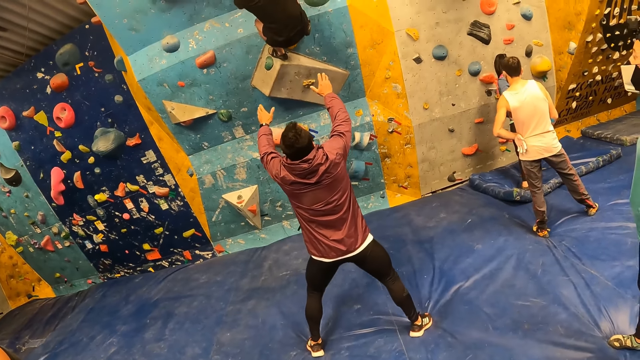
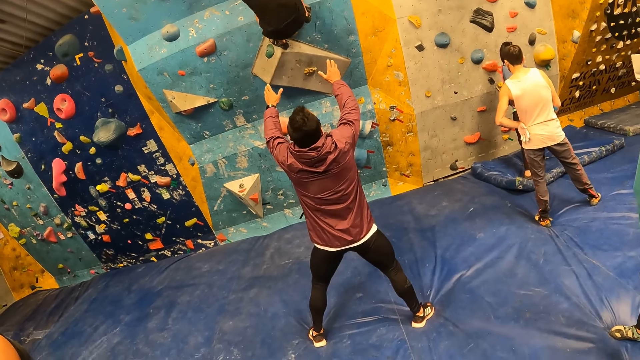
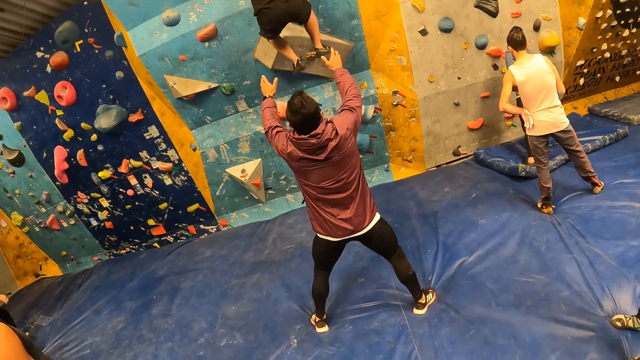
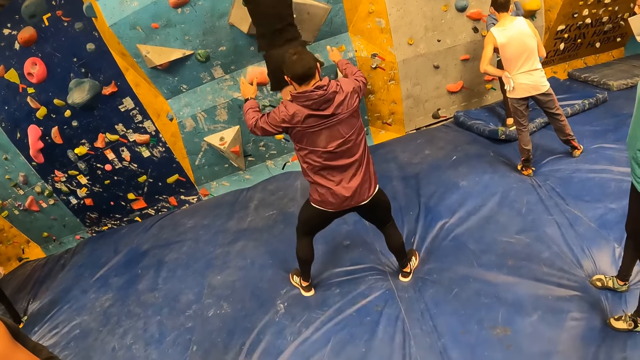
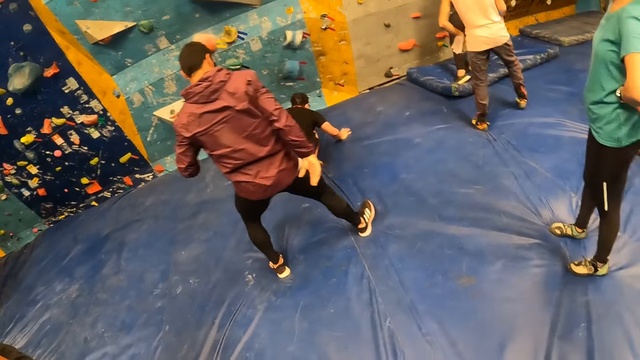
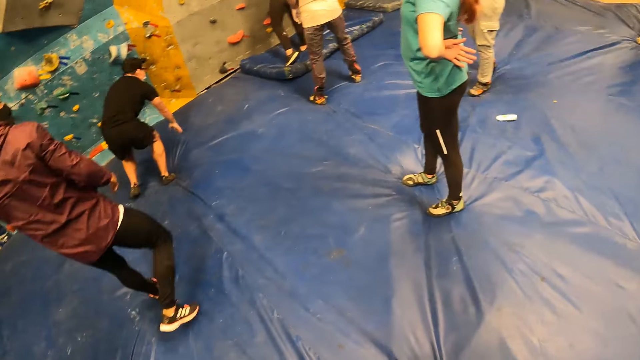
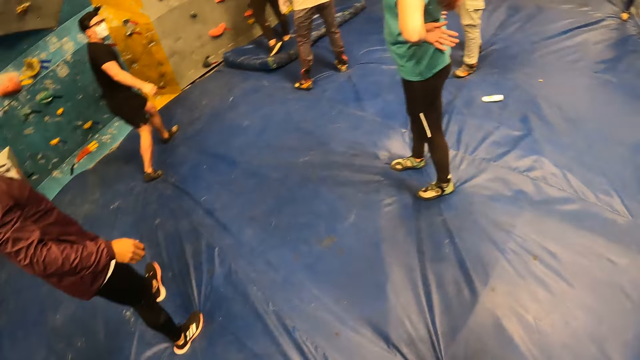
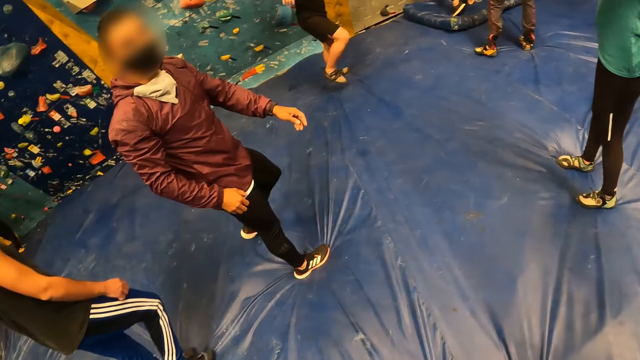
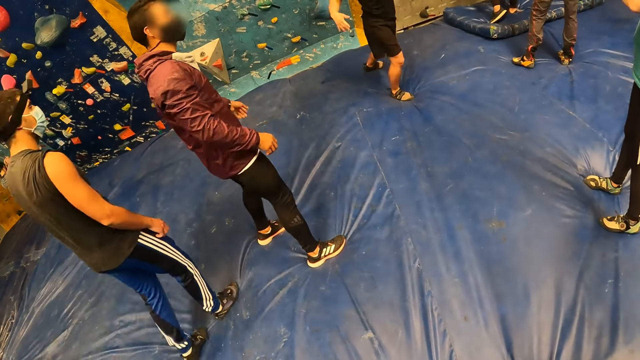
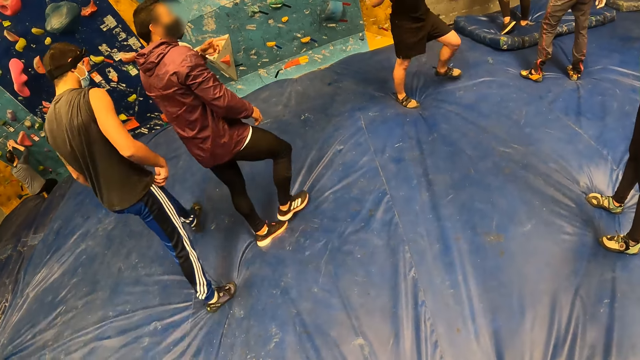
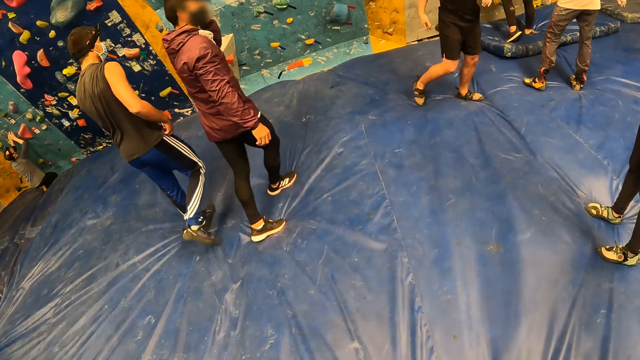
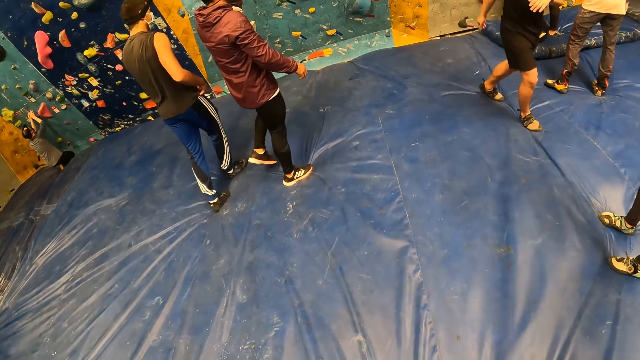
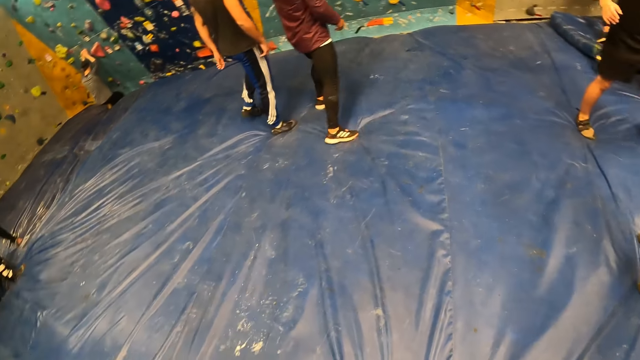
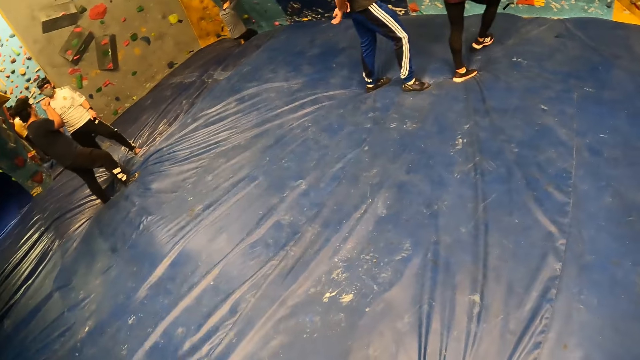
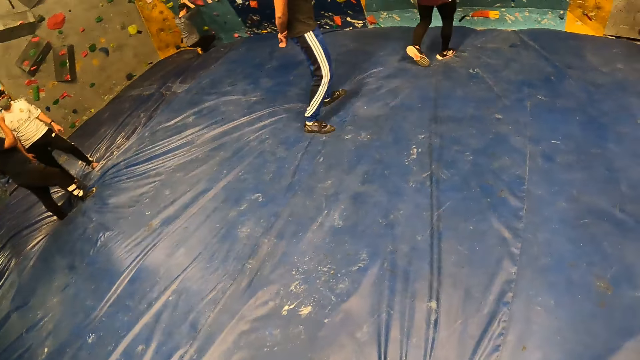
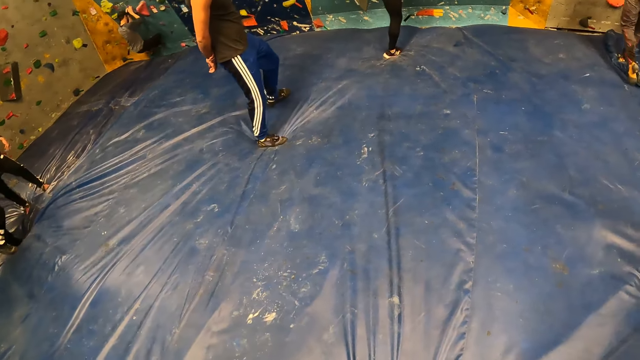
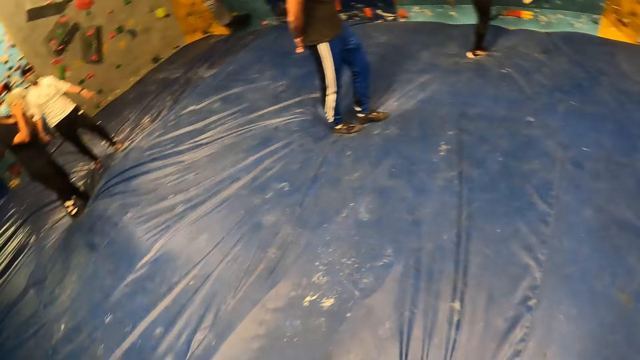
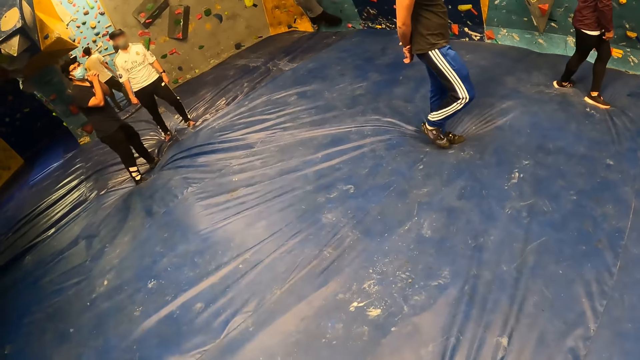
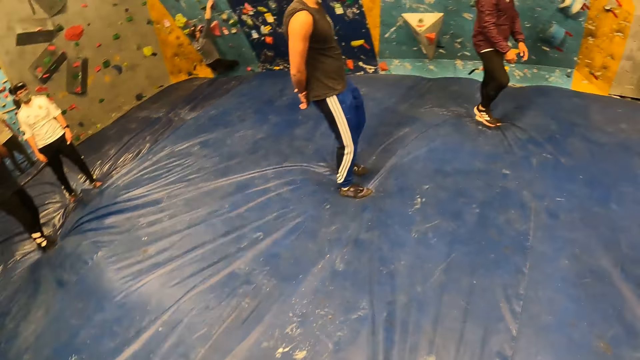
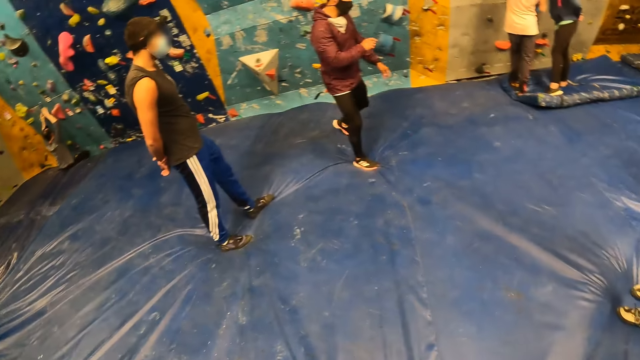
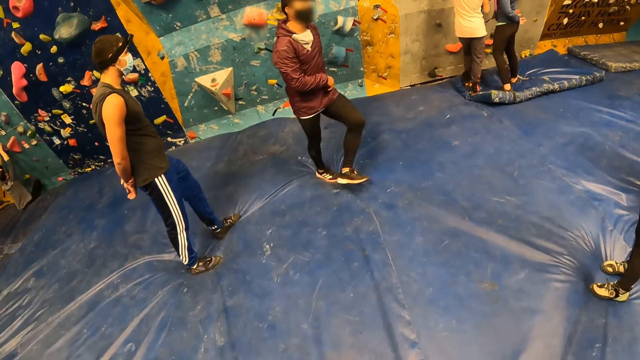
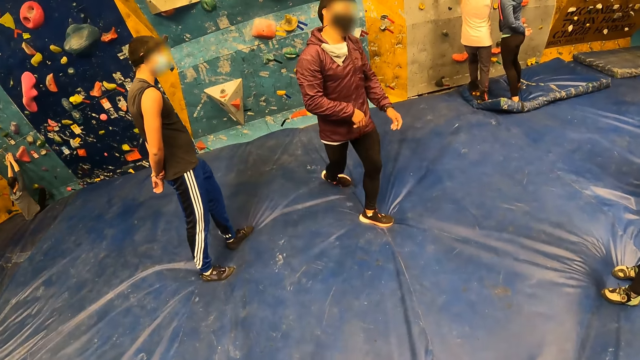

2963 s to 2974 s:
A man lands on his hands. Another man touches his face with his left hand.

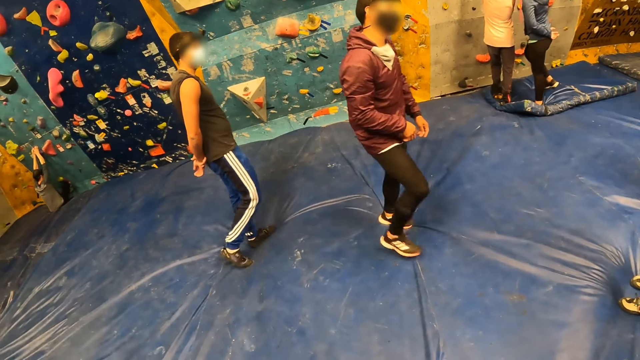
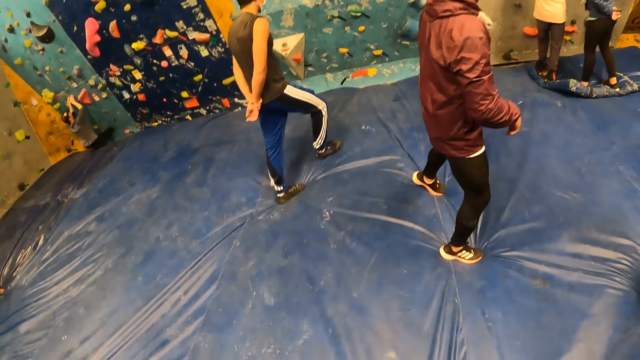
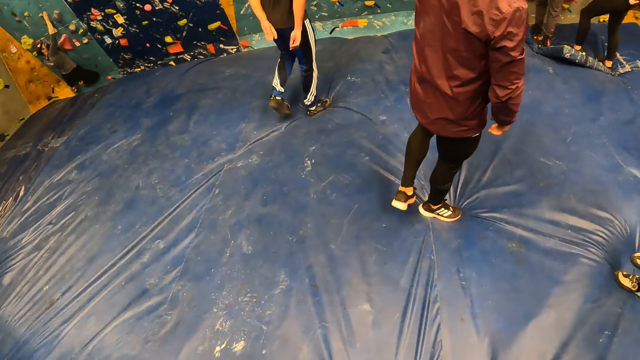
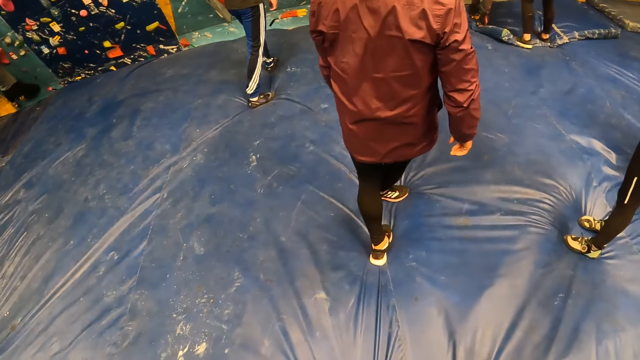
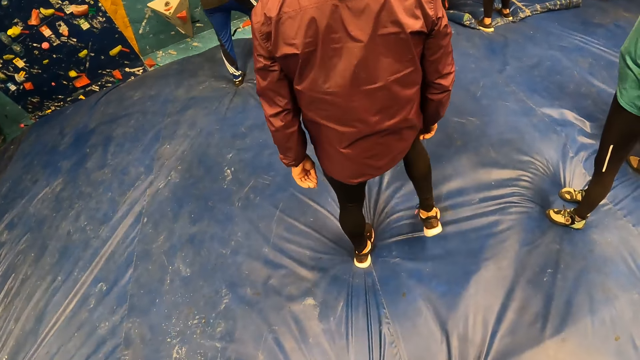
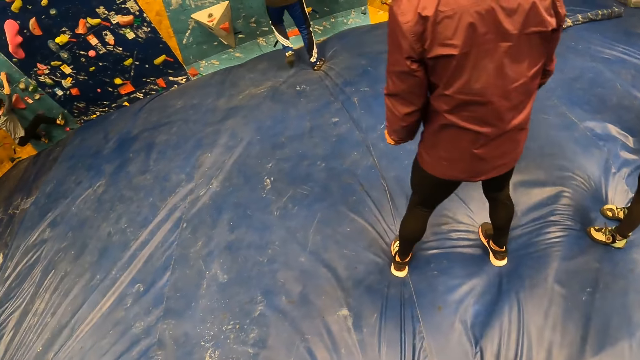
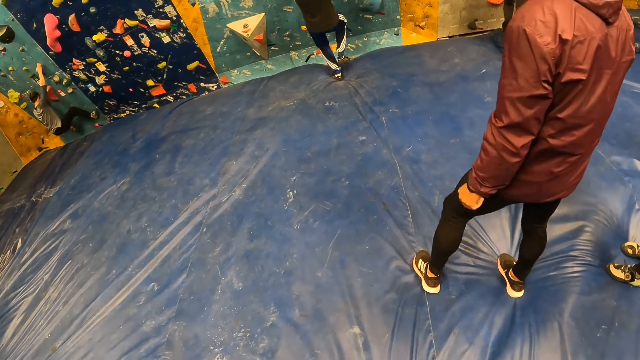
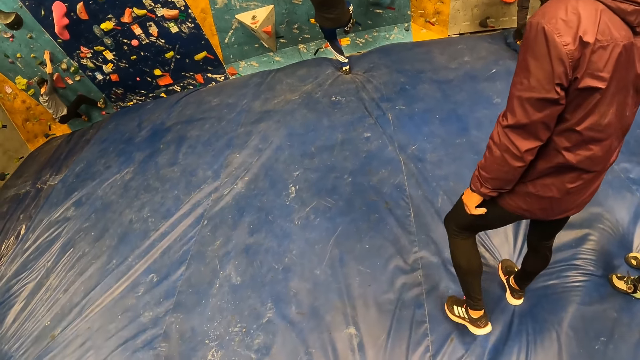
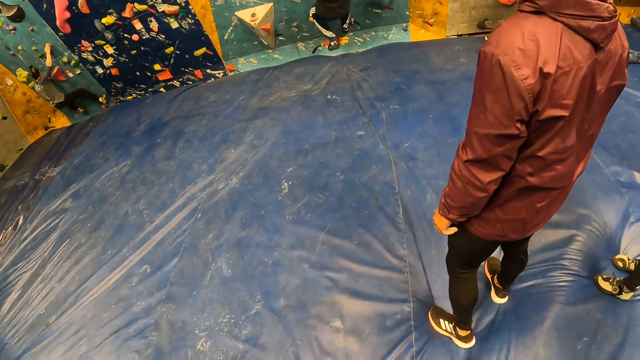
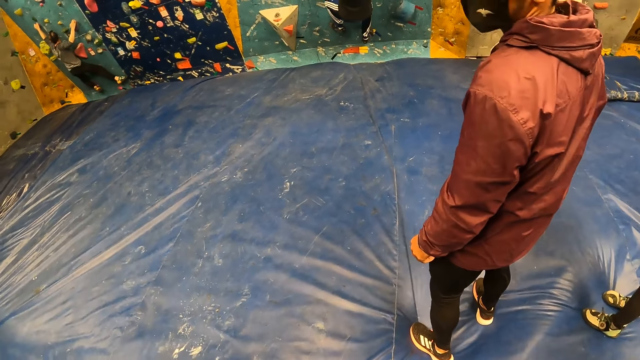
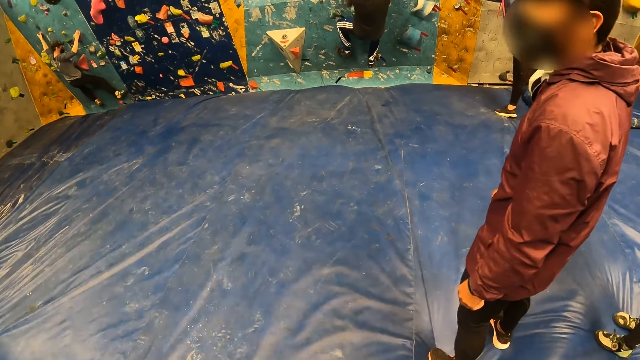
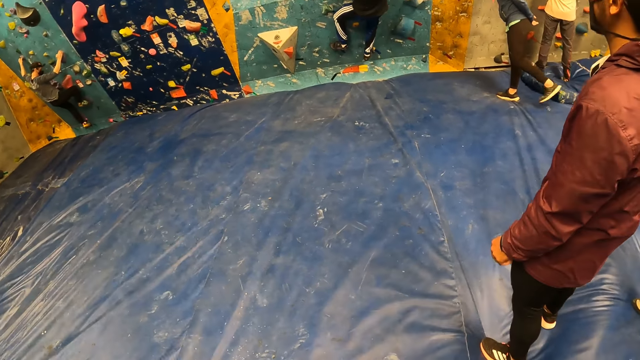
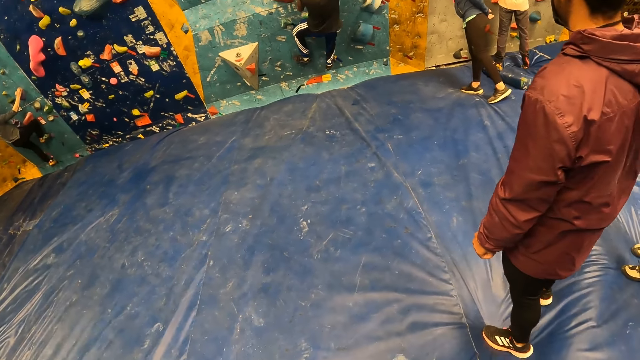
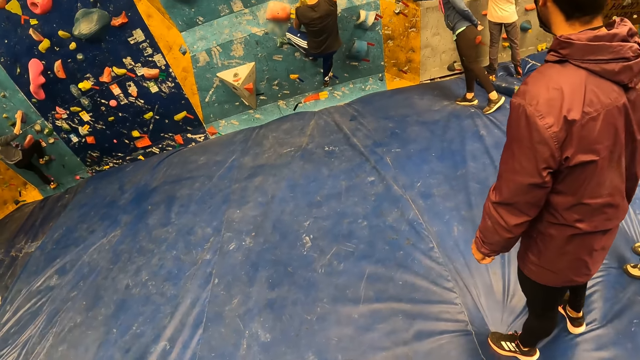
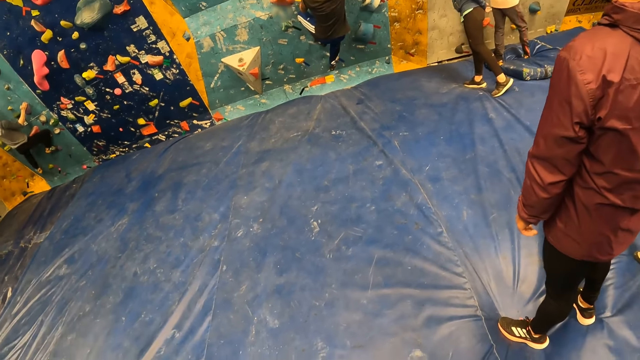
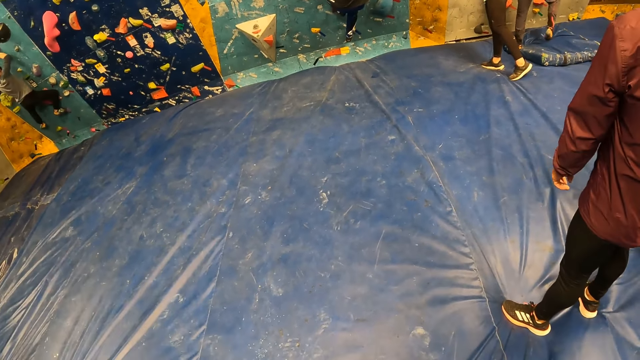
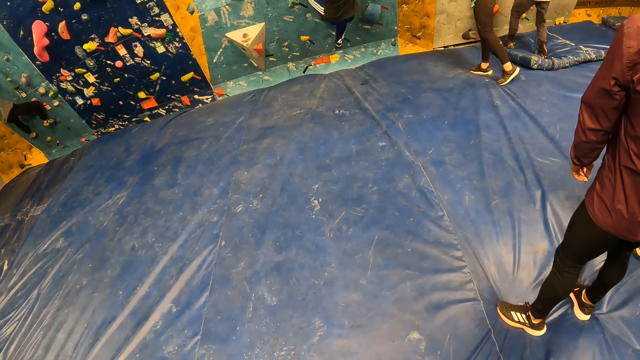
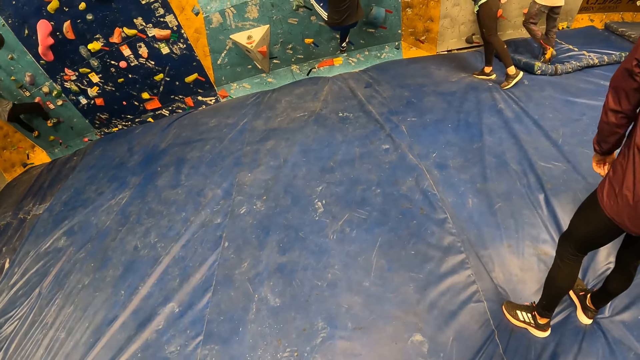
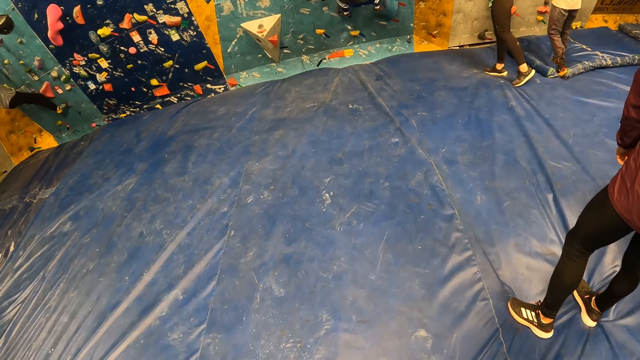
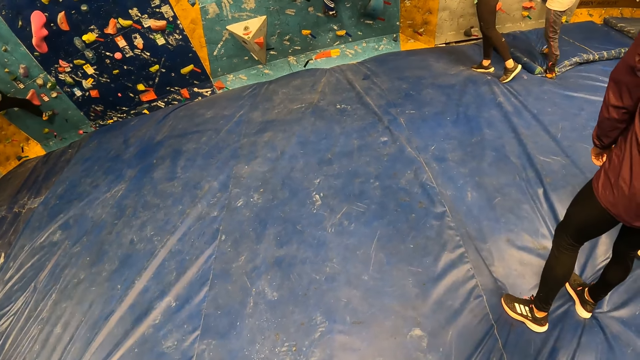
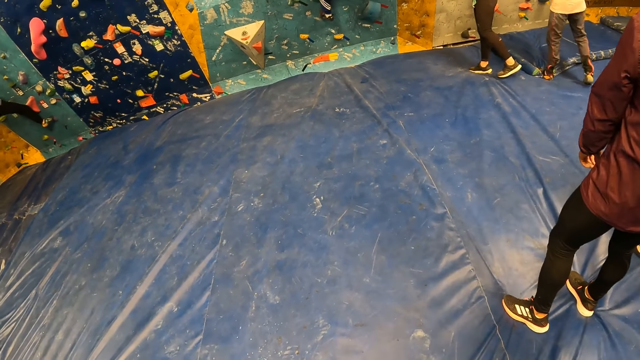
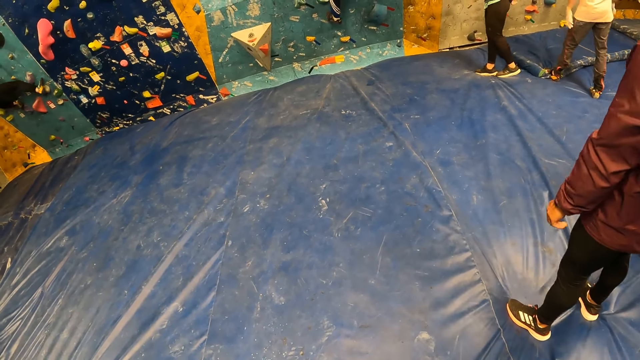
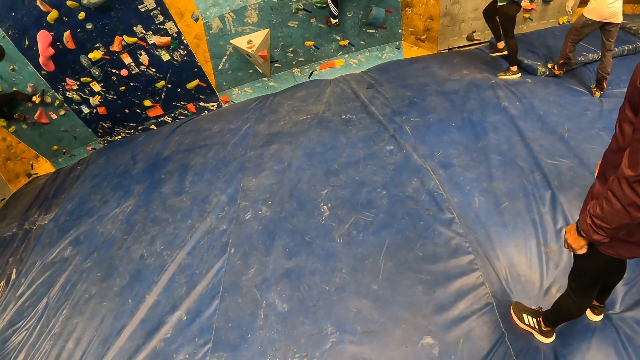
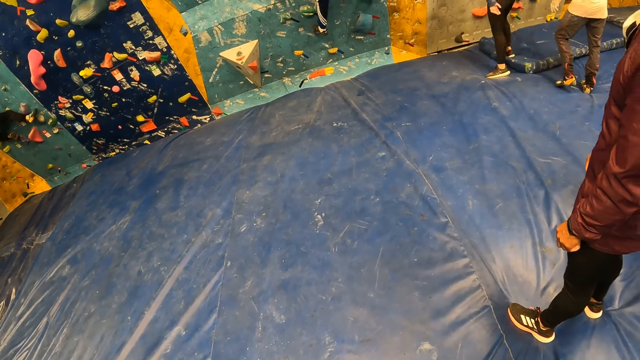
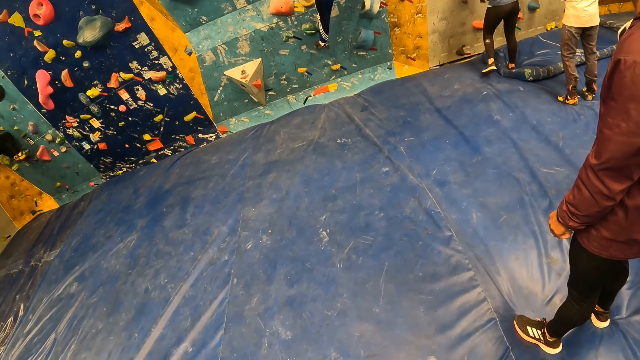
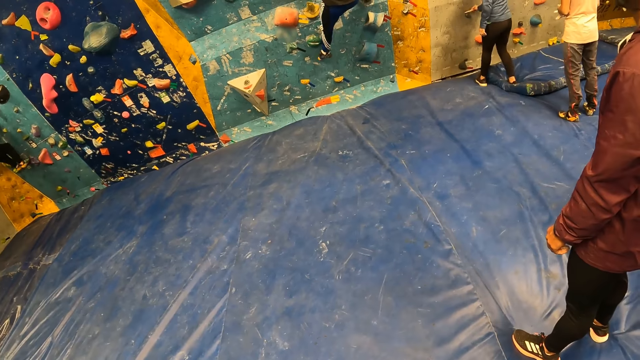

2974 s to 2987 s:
A man climbs the wall with his hands. The camera wearer watches the man climbing the wall.
